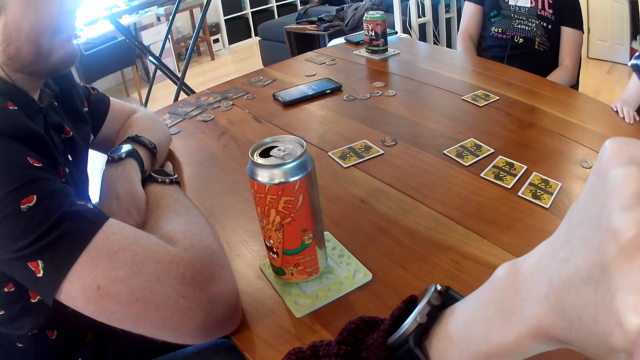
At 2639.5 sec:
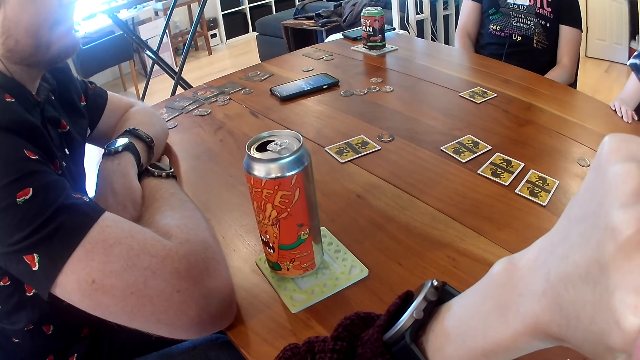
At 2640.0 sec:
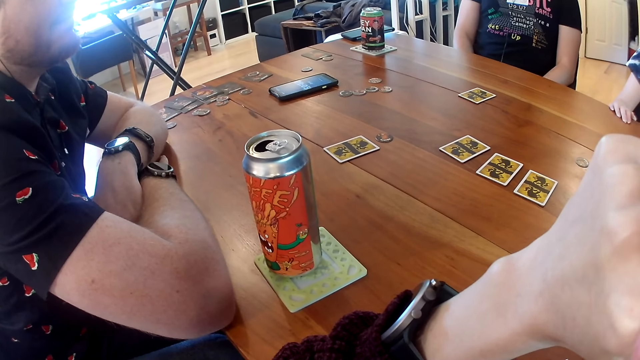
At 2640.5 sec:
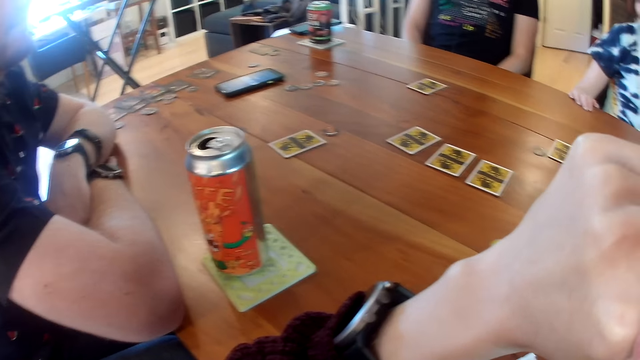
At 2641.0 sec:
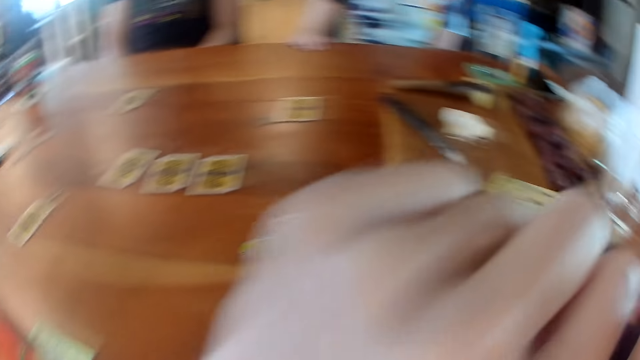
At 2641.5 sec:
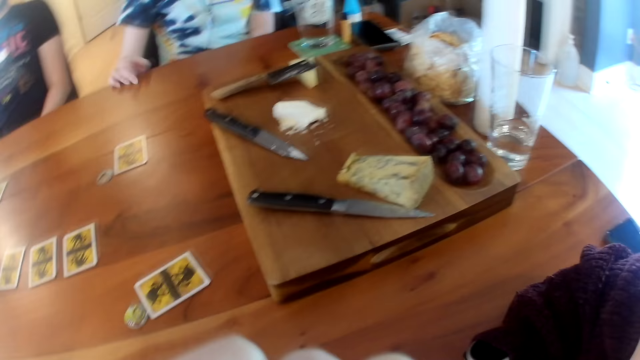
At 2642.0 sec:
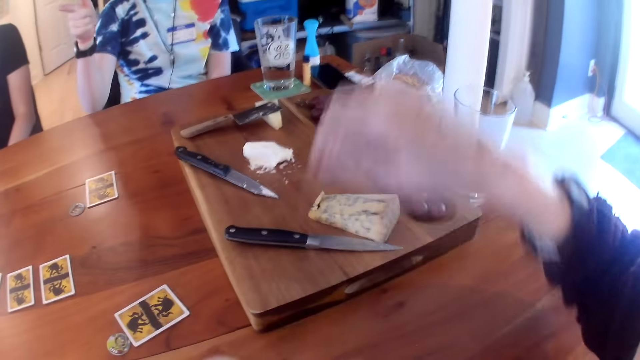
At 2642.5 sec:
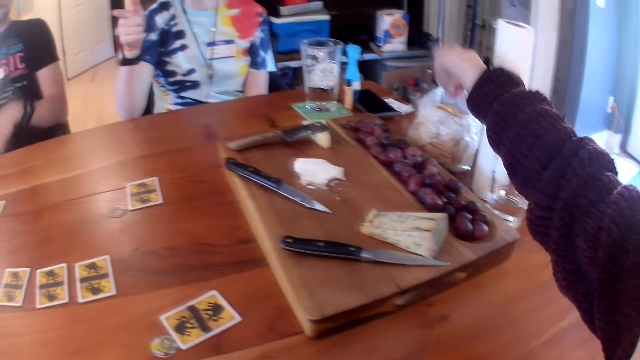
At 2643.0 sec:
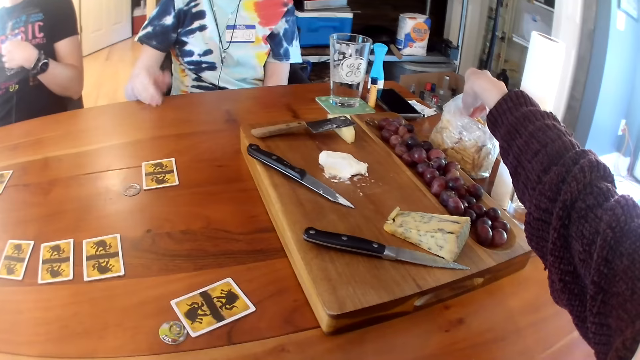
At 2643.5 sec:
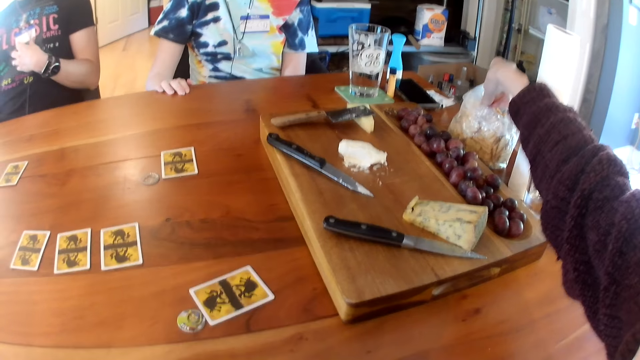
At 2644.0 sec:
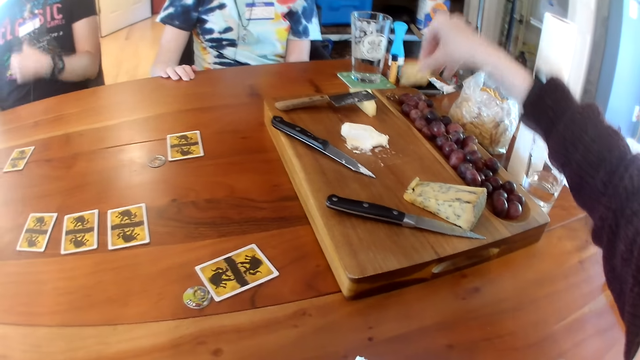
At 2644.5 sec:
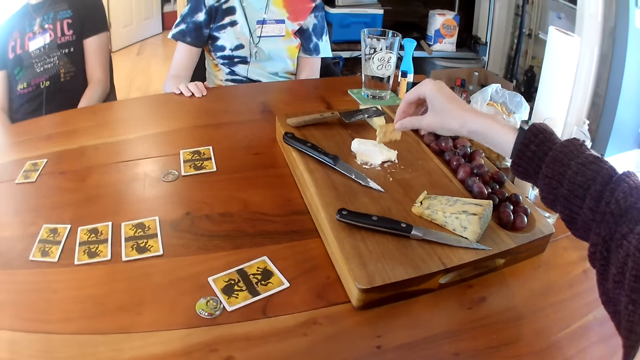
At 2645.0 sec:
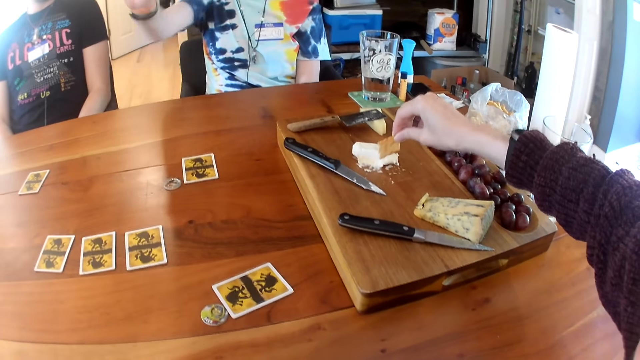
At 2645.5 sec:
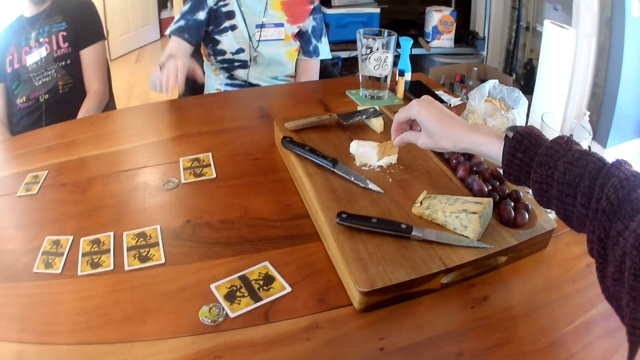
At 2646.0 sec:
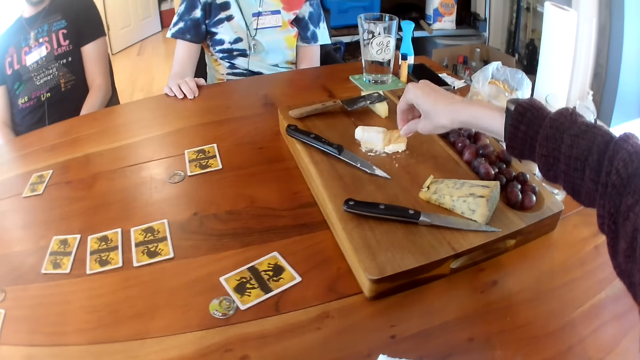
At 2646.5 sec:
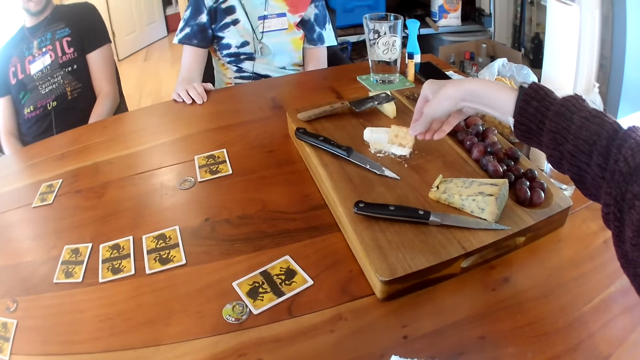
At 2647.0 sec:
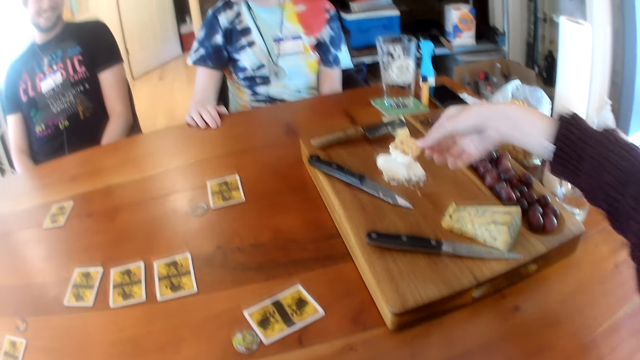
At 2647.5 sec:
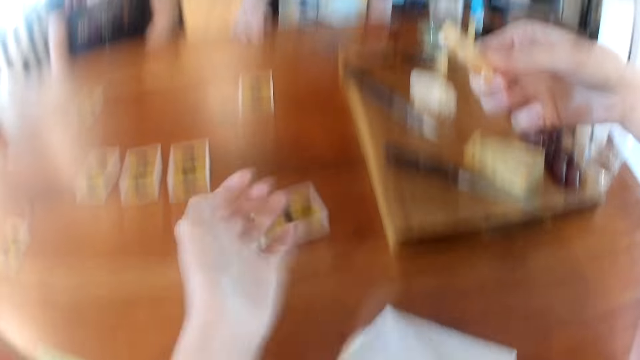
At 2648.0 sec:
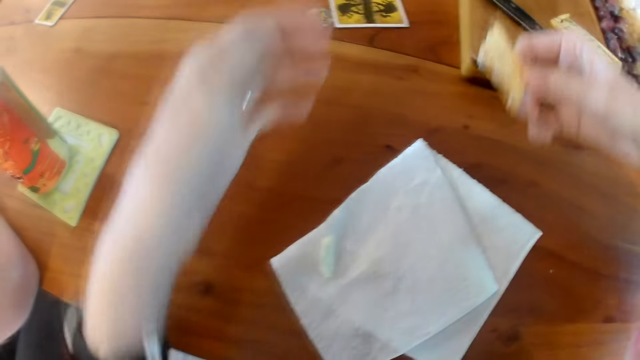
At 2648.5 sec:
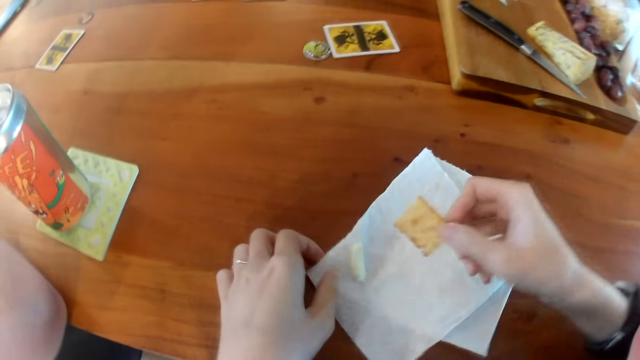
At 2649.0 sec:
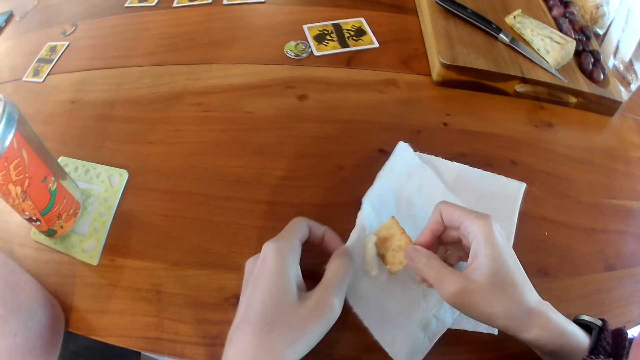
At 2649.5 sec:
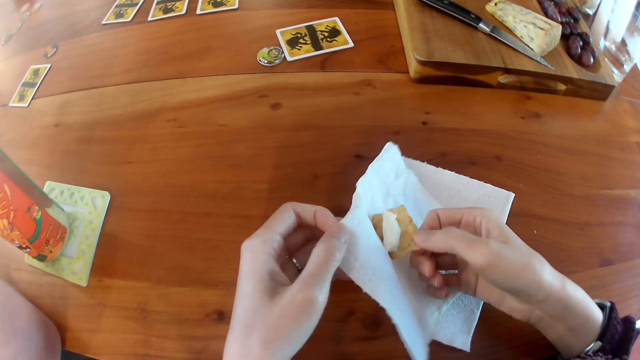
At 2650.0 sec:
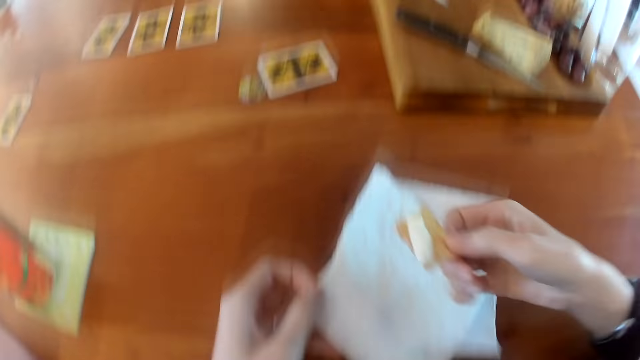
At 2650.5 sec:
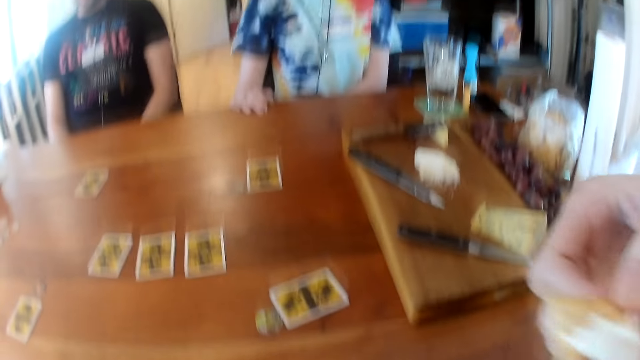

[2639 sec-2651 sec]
The woman converses with the other man. The woman interacts with the other man. The woman points at the other man. She sways a hand. The camera wearer picks a cracker from a nylon on the table with her right hand. The woman places her right hand on the table. The woman interacts with the first man. The first man touches his shirt with his left hand. The camera wearer picks some cream or butter from a tray on the table with the cracker in her right hand. The woman converses with the other man. She waves her right hand. The woman places her right hand on the table. The first man interacts with the woman. The camera wearer drops the butter on the serviette or paper towel. She holds the paper towel on the table with her left hand. She picks the cream from the paper towel on the table with the cracker in her right hand. She eats the cracker in her right hand.

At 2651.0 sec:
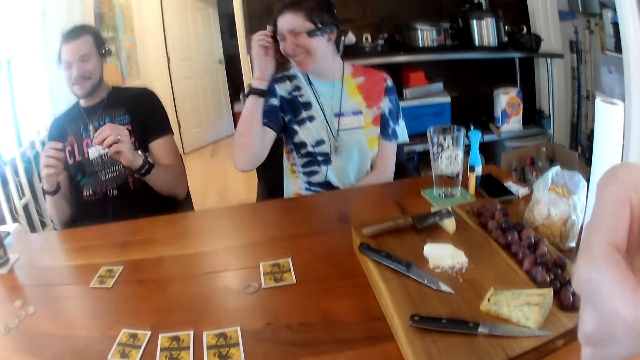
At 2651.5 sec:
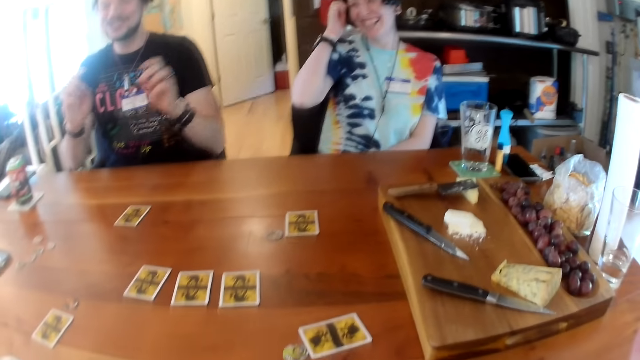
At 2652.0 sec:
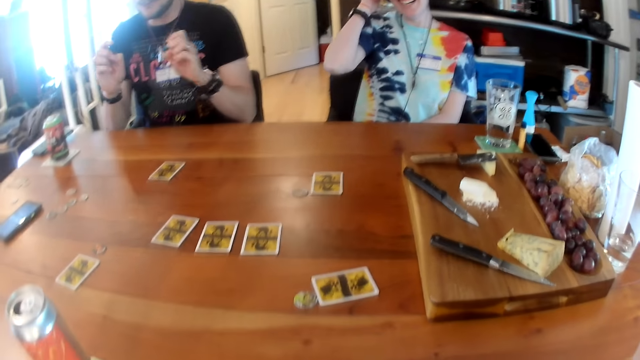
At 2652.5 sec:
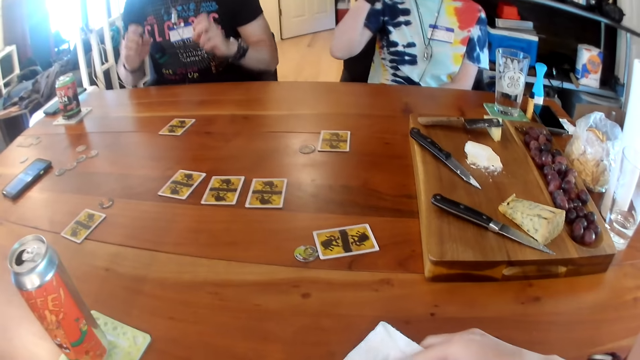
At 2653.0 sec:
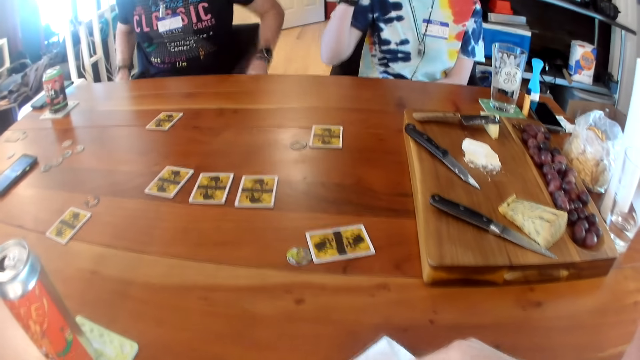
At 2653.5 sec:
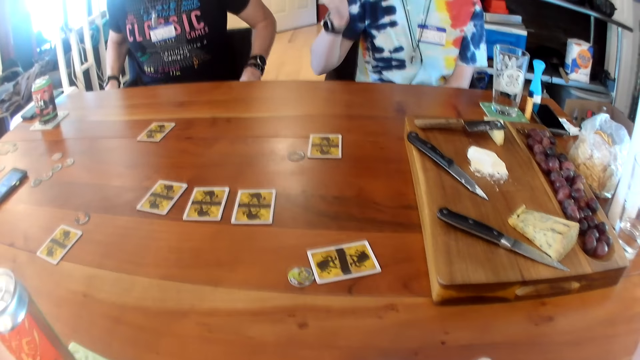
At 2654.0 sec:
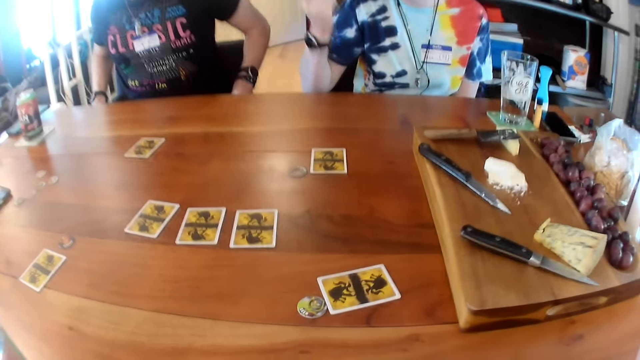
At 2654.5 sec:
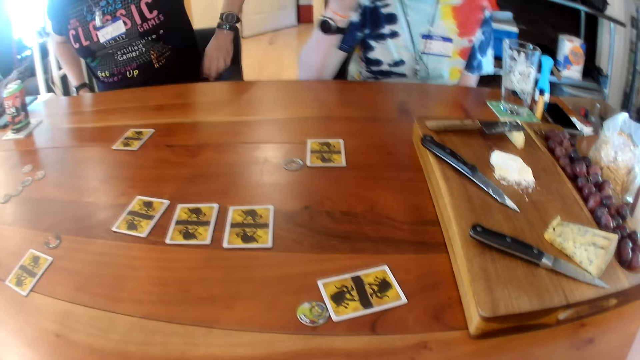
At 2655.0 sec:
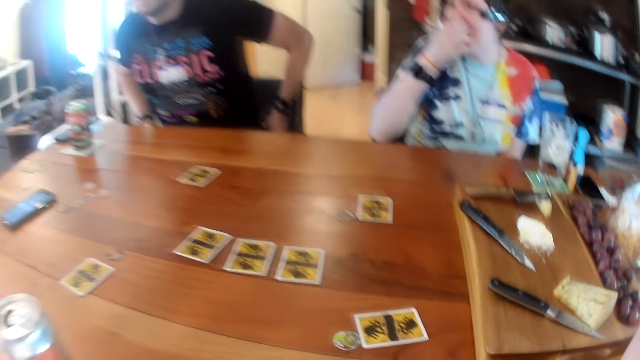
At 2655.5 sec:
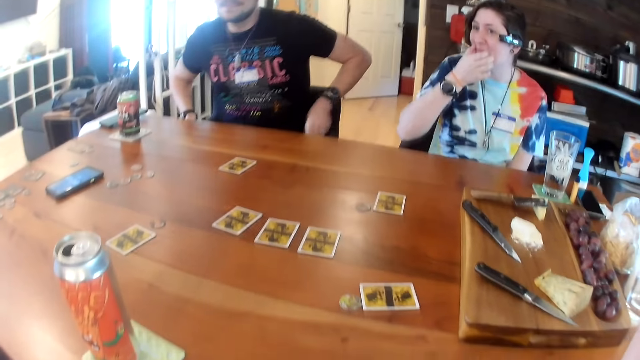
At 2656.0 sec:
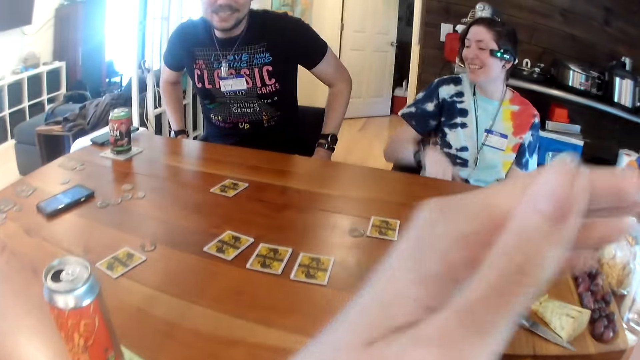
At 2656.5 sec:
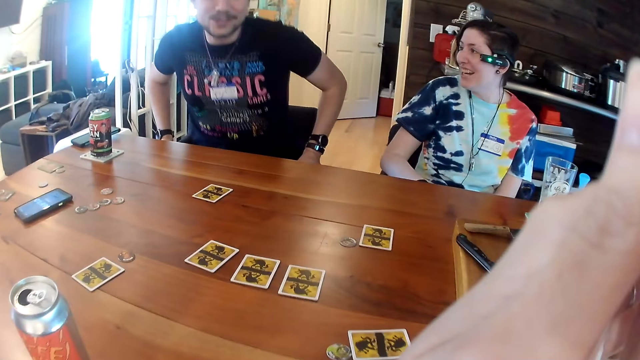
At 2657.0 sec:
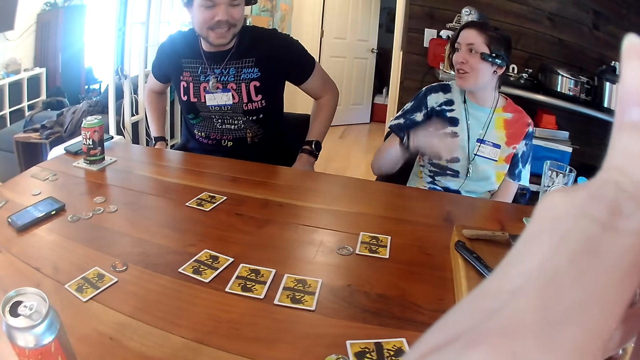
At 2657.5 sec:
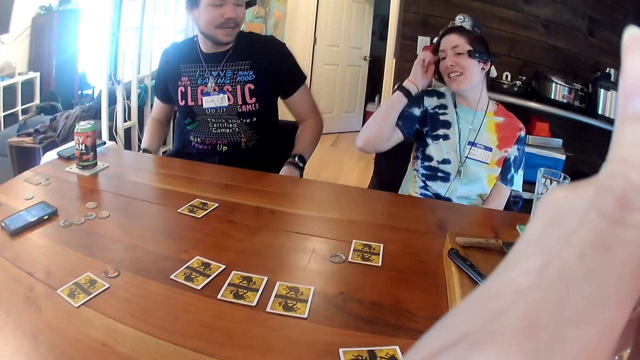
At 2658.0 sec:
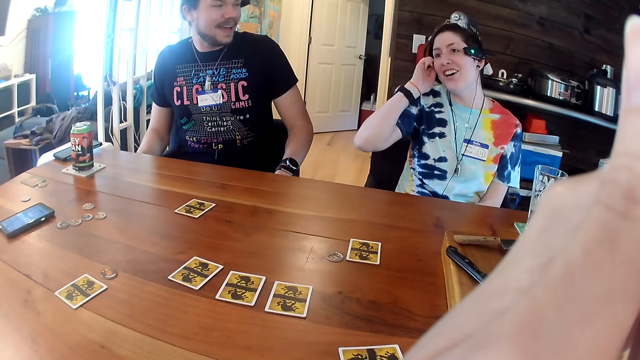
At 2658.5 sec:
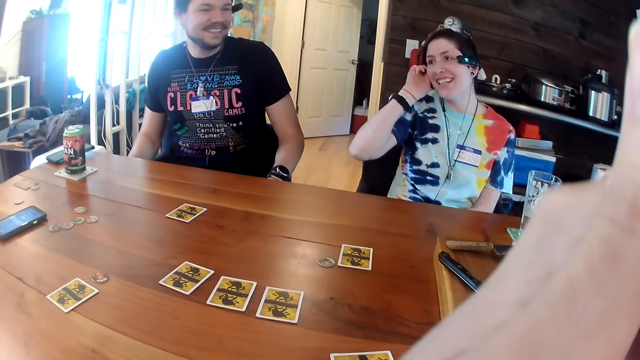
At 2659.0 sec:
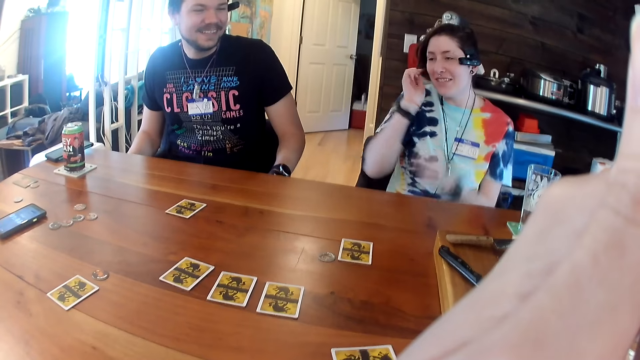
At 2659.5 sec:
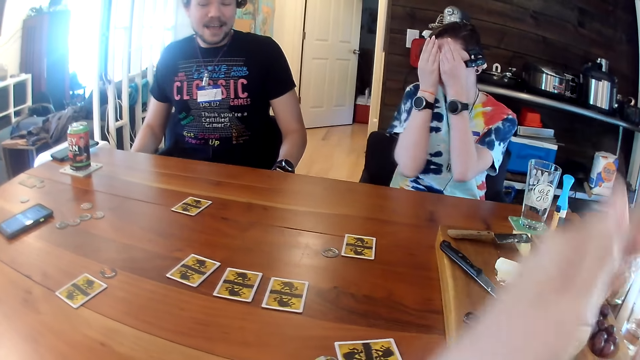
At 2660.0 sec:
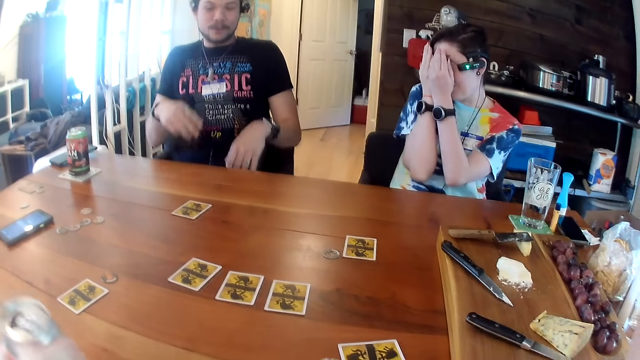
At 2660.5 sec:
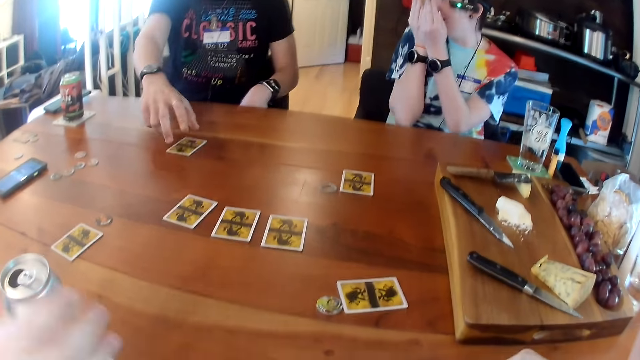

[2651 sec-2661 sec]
The first man converses with the other man. The woman touches the face. The woman touches her hair with her right hand. The first man moves his hands. The first man holds his chair with both hands. The woman sways a hand. The other man interacts with the first man. The woman touches the face. The first man moves in his chair. The camera wearer touches the face. She raises her left hand to her face. The first man converses with the woman. The woman straightens the hair. The woman converses with the first man. The woman covers her face with both hands. The woman touches the face. The other man puts a can of beer on the table.
